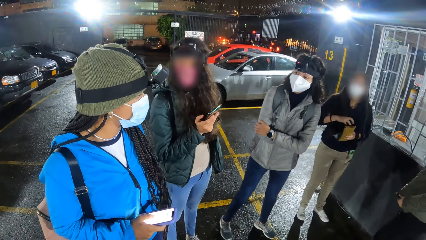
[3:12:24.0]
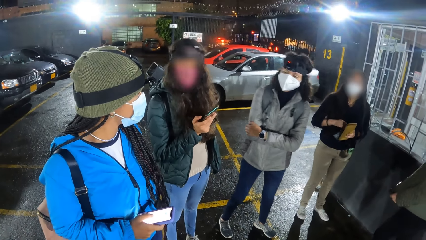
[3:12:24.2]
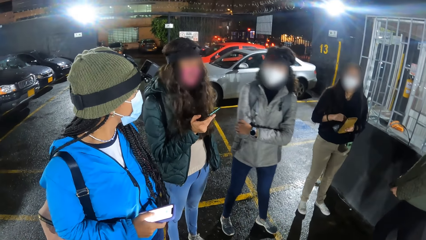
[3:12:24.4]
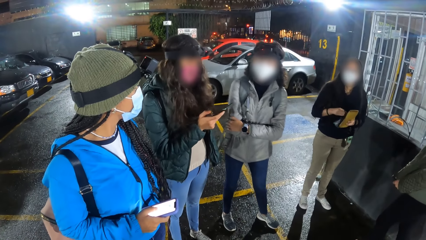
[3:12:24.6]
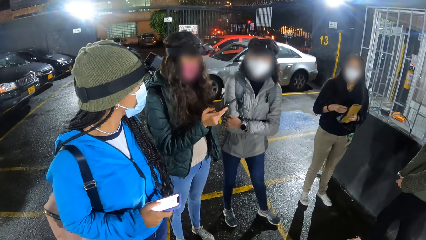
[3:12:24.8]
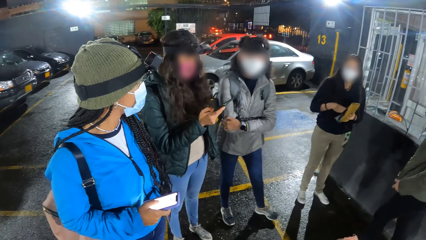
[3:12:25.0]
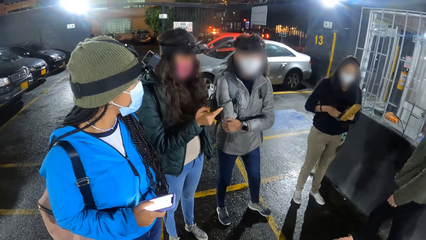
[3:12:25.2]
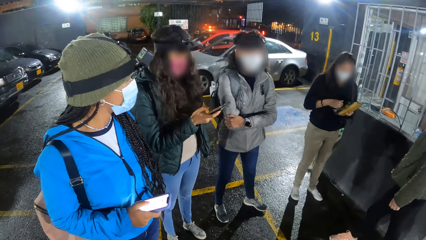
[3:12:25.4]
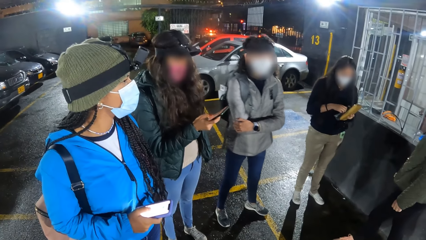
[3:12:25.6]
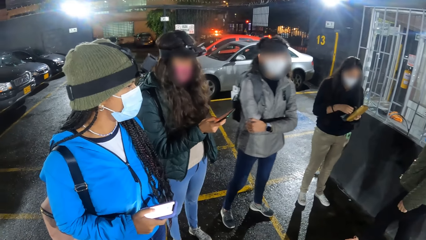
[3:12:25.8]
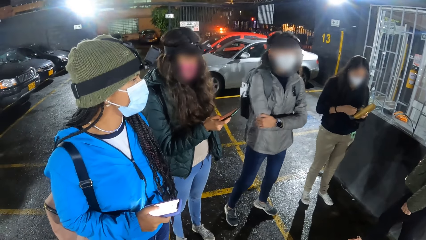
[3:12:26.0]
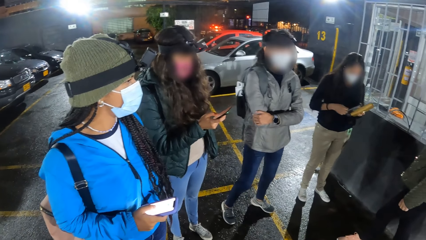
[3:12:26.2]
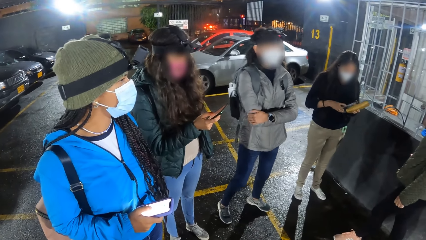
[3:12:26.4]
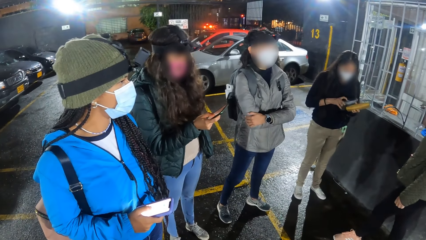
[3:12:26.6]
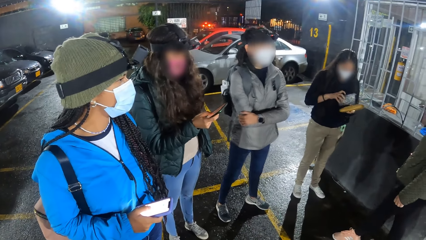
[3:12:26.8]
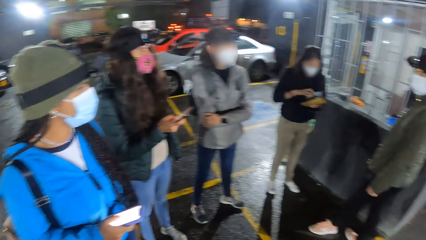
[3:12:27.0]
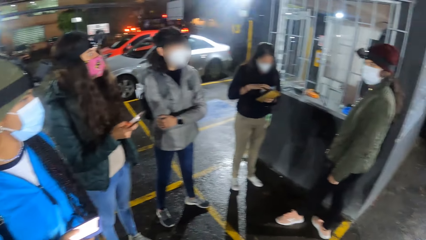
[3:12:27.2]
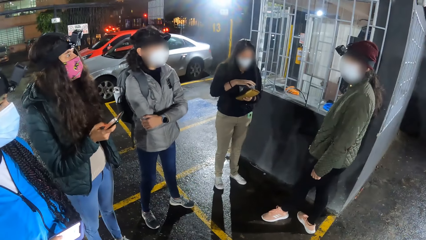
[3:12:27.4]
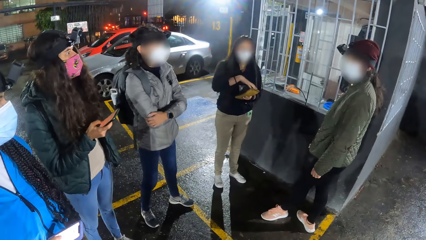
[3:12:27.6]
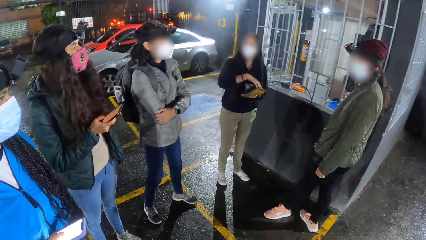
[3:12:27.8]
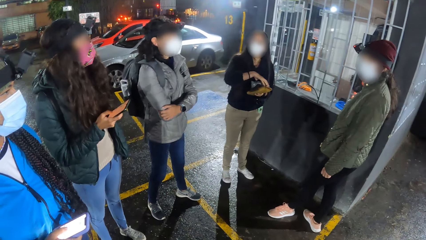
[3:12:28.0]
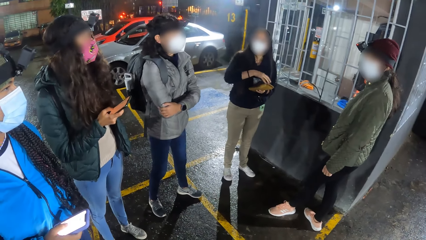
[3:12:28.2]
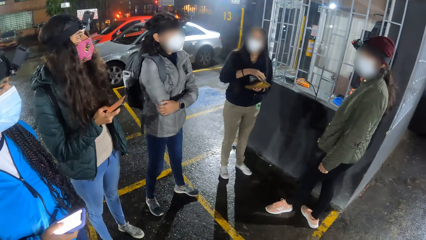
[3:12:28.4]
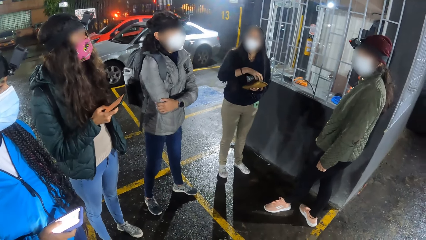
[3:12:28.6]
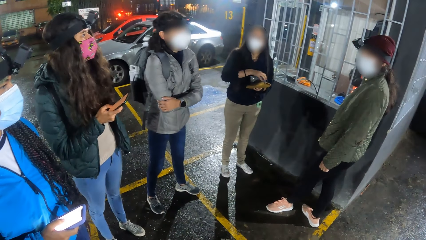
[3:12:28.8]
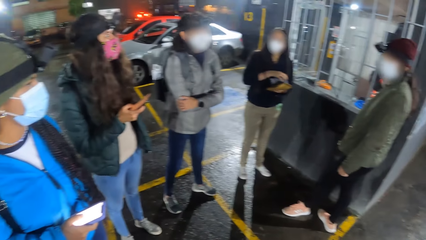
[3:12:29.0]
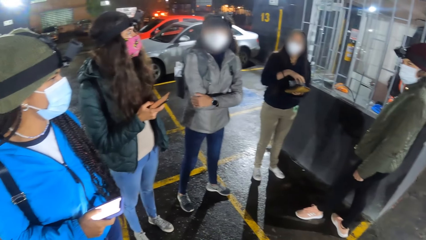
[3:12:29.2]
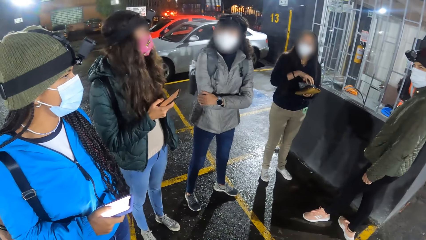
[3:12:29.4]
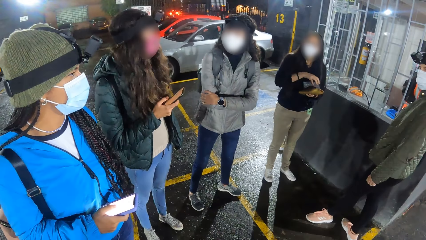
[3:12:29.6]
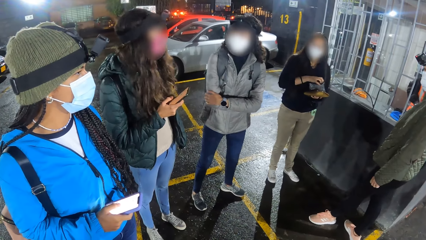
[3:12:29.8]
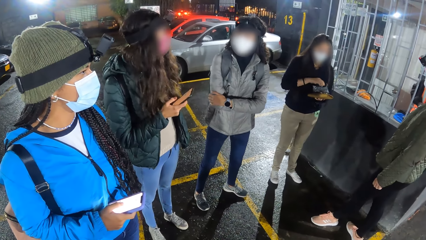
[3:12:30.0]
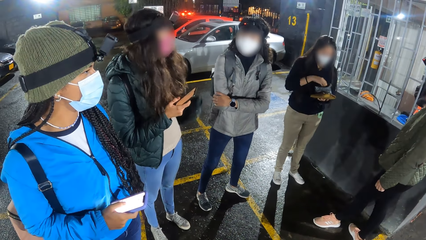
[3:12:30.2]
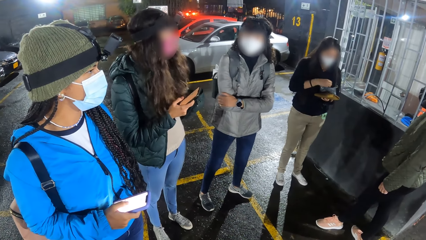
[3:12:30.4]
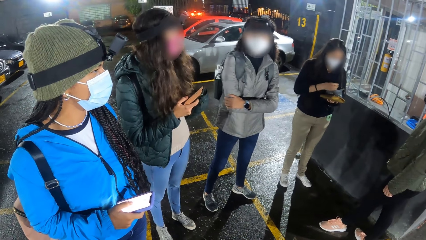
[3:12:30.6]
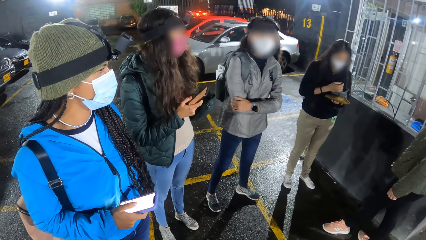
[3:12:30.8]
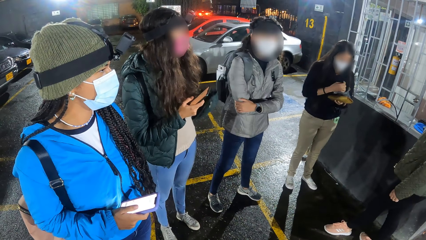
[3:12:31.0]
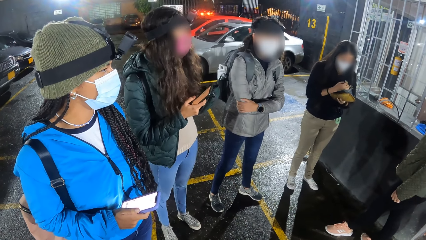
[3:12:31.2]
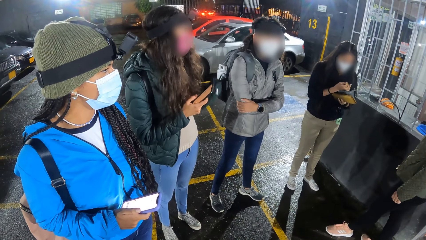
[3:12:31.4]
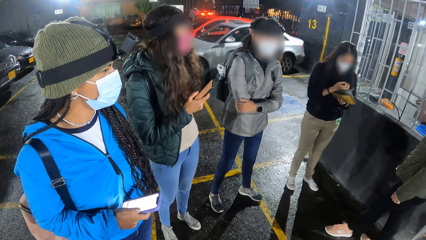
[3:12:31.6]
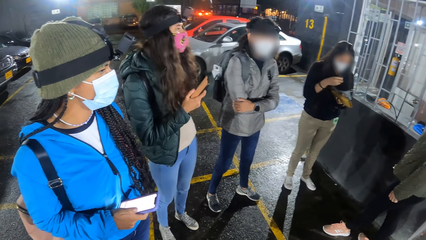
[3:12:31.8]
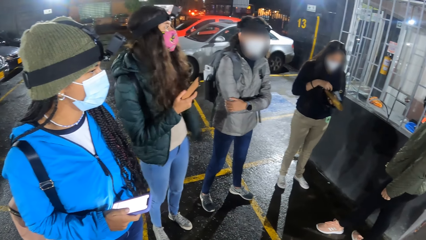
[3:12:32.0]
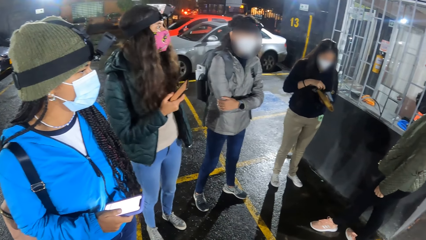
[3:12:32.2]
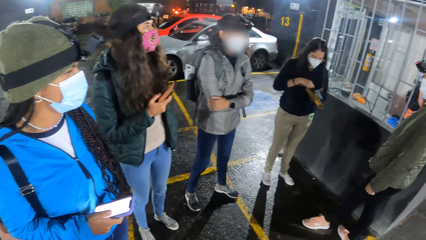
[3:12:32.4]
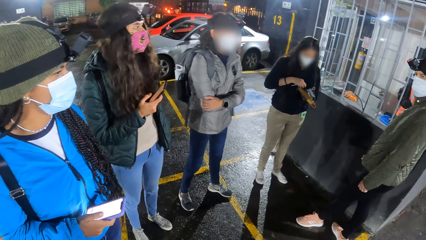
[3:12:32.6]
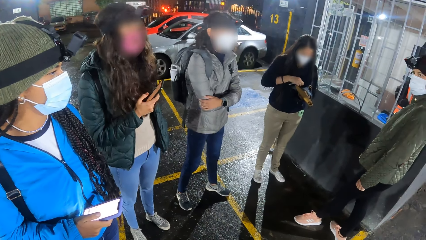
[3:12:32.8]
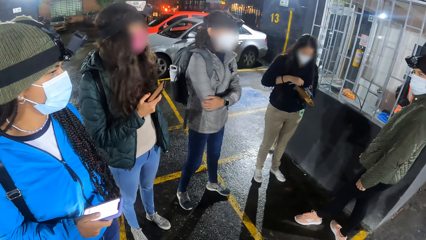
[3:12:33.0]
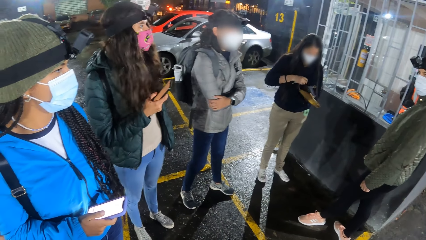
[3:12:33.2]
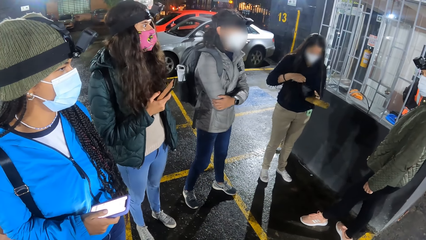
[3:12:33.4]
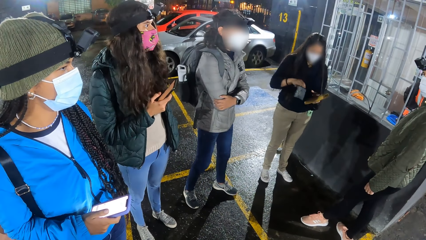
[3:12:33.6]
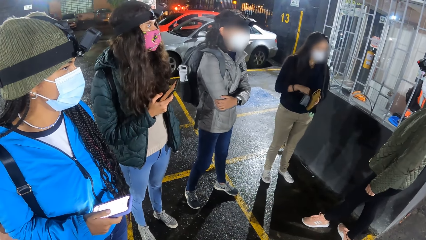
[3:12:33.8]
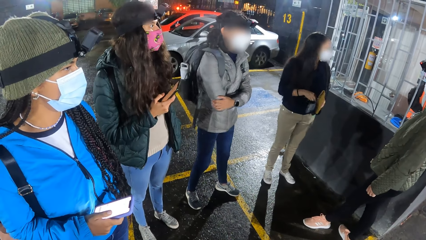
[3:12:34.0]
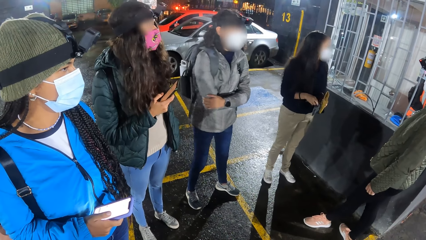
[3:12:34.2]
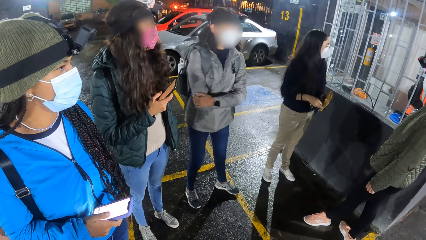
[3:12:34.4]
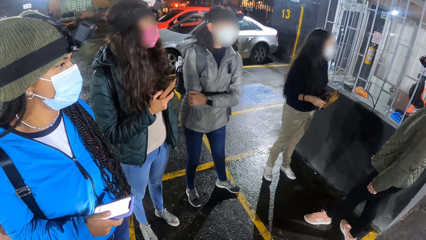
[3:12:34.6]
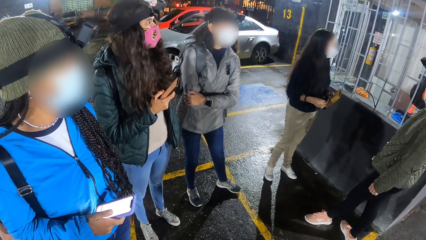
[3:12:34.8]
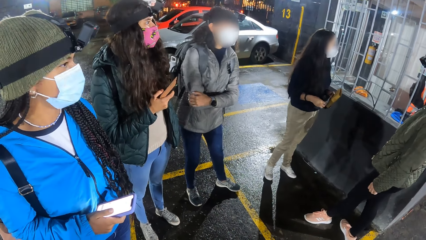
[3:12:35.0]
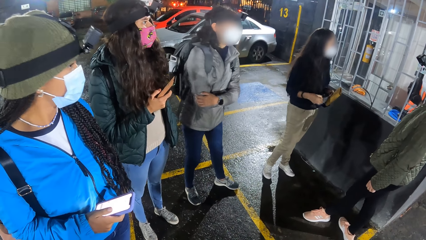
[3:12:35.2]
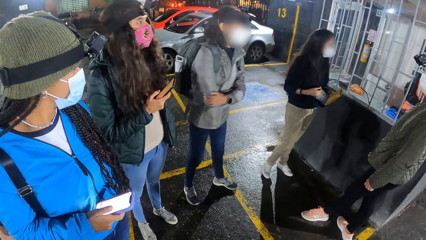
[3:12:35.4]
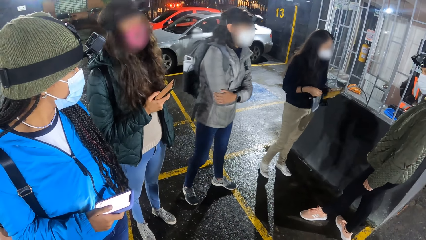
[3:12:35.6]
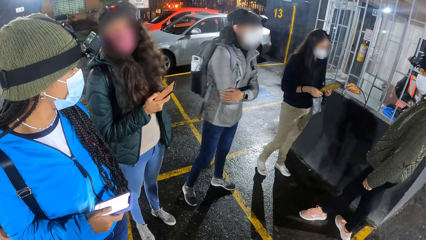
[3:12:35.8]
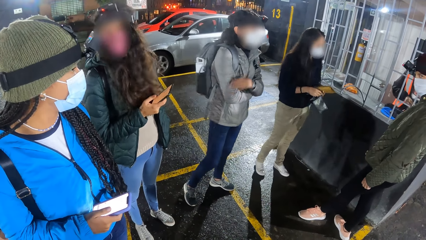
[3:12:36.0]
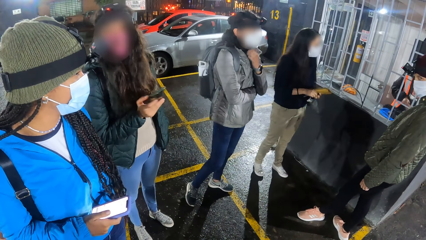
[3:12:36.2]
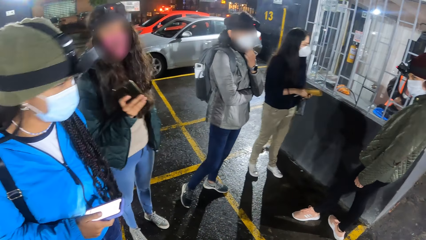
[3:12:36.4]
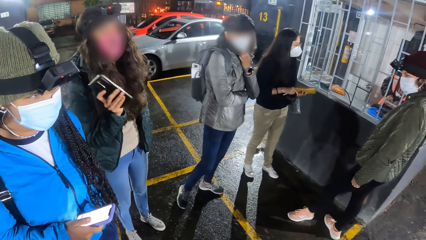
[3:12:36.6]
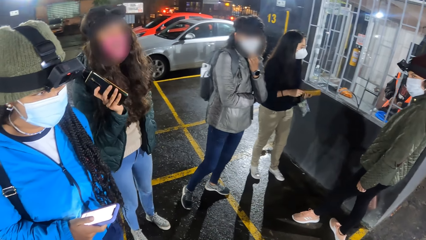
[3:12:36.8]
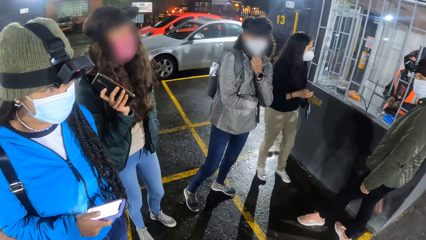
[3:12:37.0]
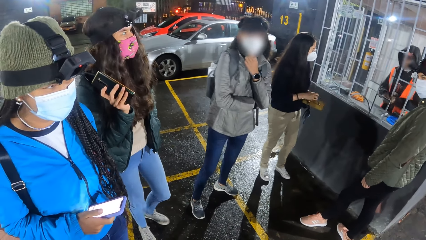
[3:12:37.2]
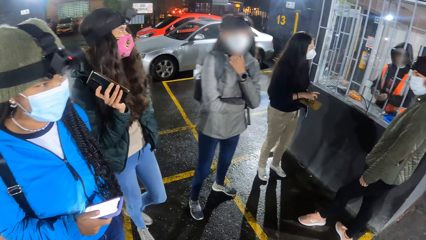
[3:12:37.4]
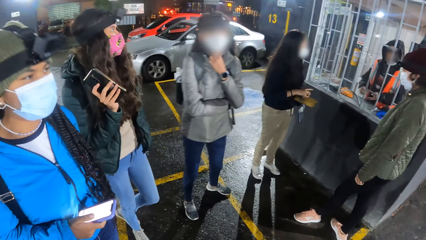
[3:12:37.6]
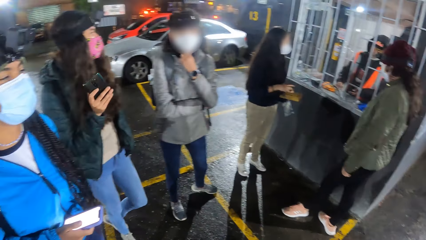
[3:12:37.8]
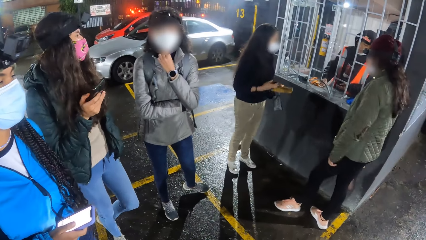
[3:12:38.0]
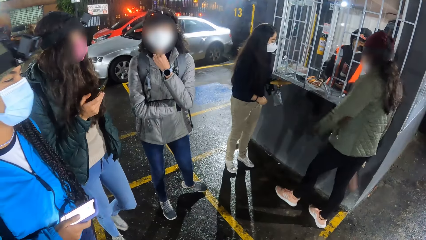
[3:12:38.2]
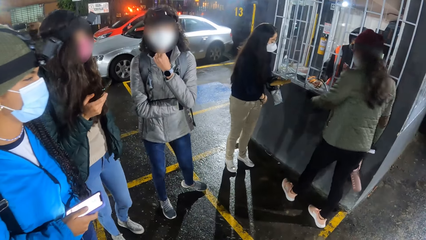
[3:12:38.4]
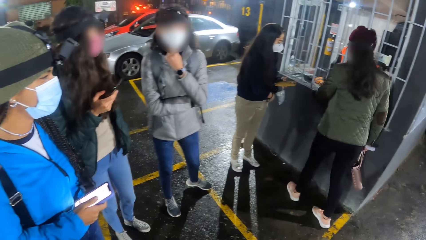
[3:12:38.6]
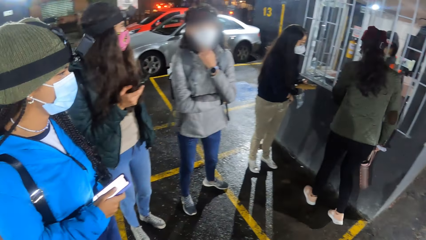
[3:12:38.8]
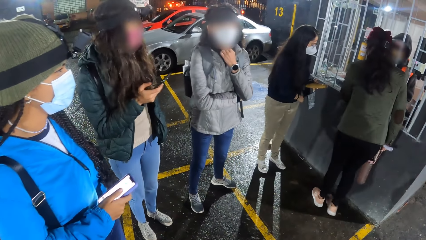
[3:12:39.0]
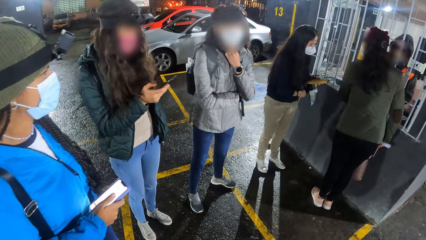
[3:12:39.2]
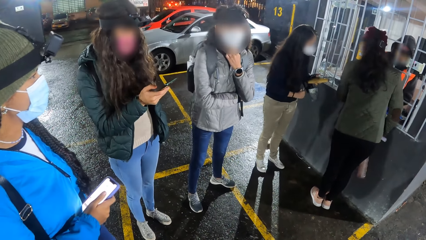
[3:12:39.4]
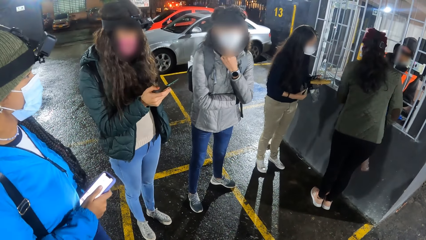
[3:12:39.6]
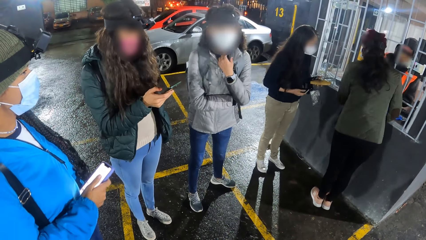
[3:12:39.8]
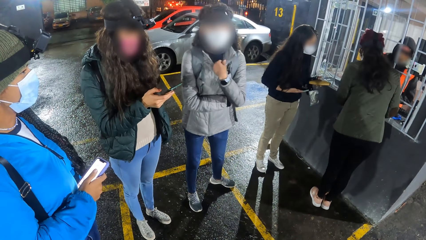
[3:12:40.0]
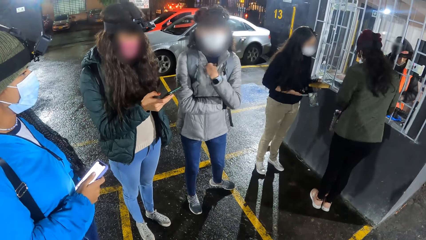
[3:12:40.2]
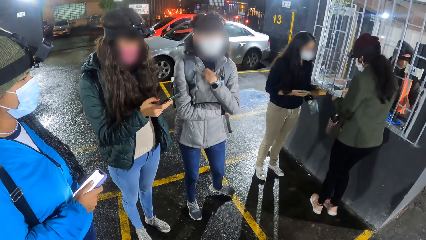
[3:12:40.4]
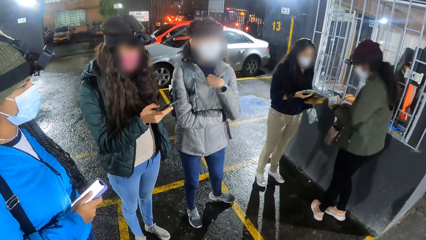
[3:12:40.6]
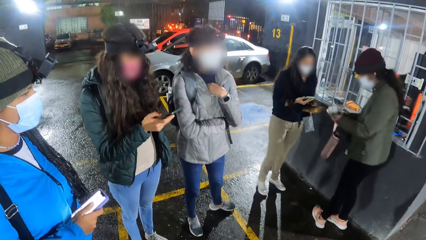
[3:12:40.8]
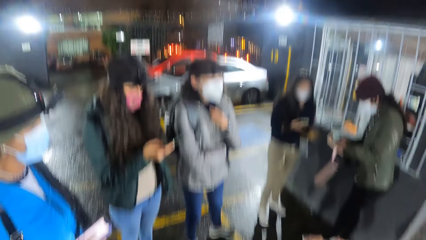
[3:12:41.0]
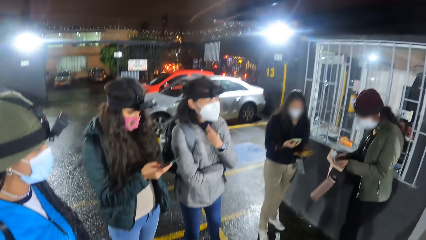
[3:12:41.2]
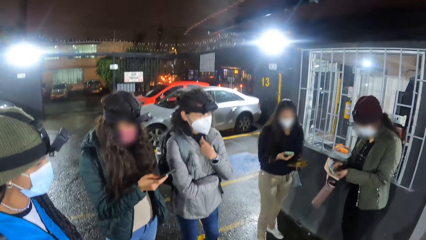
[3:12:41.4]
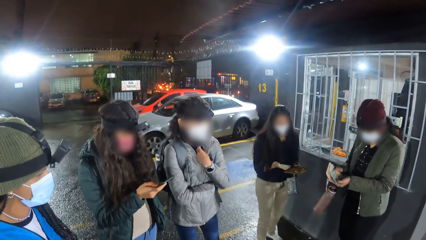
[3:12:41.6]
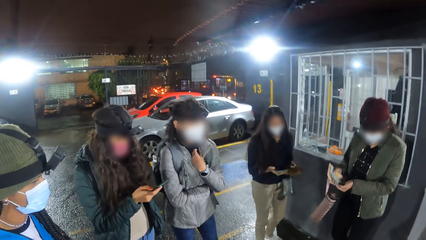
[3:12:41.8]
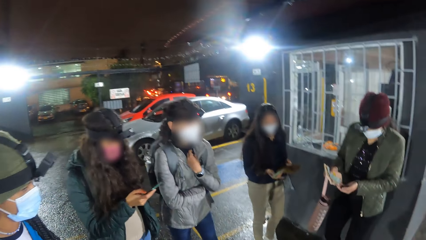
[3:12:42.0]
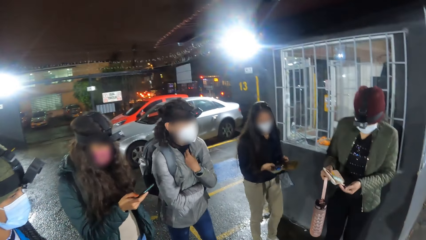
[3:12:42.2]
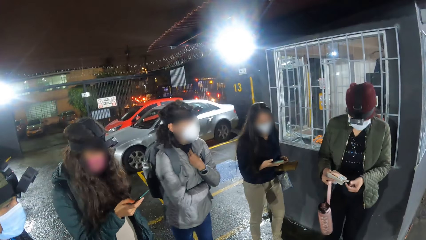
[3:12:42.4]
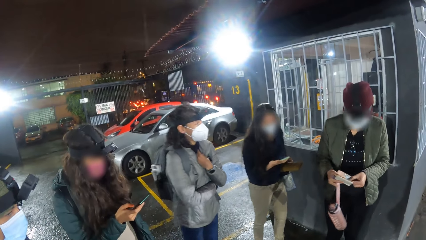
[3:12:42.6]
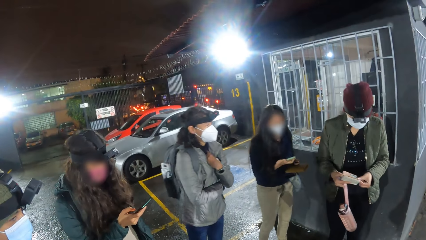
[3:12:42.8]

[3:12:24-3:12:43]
A woman operates the phone in her right hand. Another woman unzips the gray purse with her right hand. The first woman interacts with a third woman, a fourth woman, a fifth woman and the second woman. The second woman removes a bunch of keys from the gray purse with her right hand, zips the gray purse with her right hand, and arranges the purses in both hands. The fifth woman adjusts her nose mask with her left hand. The third woman collects some receipts from a cashier. The second woman removes a phone from a pocket of her trousers with her right hand. The third woman examines the receipts in both hands. The second woman operates the phone in her right hand.
